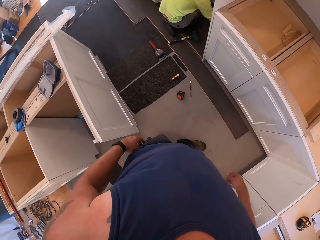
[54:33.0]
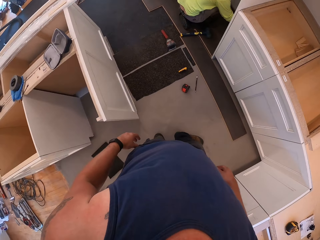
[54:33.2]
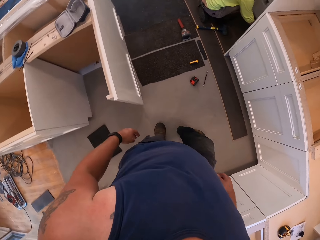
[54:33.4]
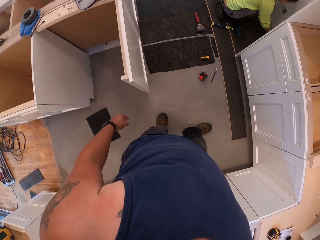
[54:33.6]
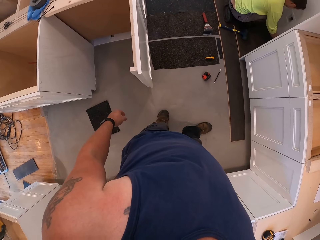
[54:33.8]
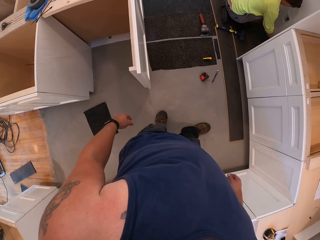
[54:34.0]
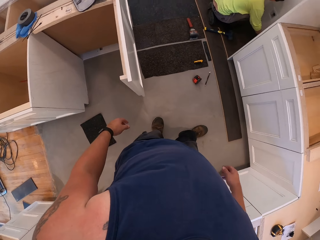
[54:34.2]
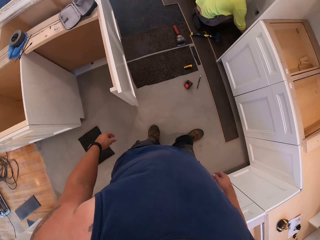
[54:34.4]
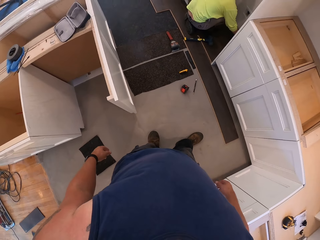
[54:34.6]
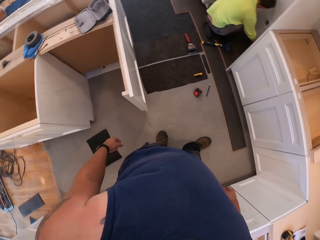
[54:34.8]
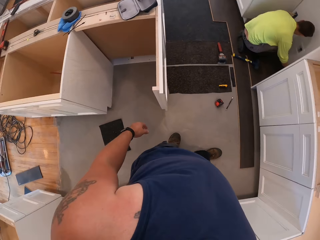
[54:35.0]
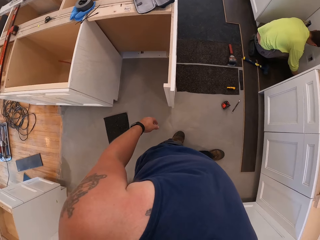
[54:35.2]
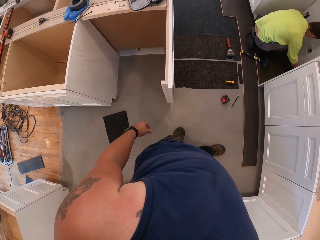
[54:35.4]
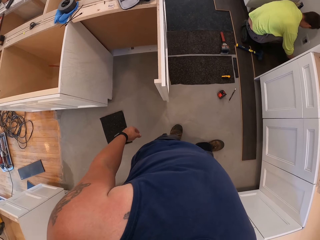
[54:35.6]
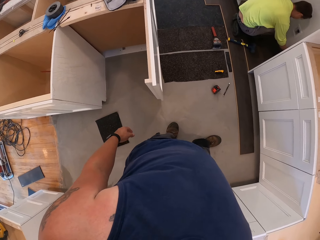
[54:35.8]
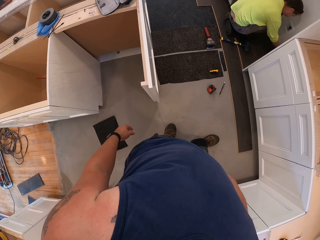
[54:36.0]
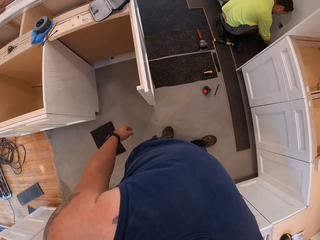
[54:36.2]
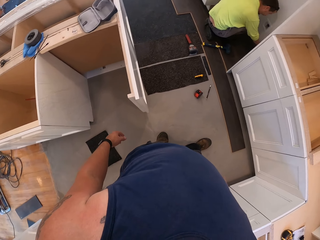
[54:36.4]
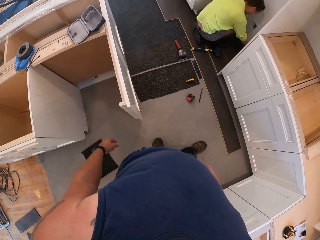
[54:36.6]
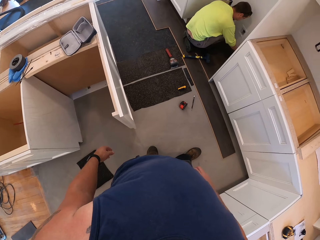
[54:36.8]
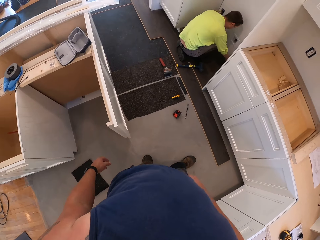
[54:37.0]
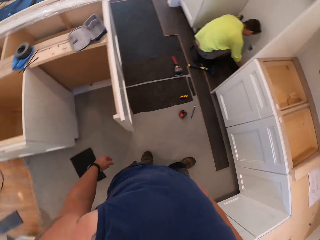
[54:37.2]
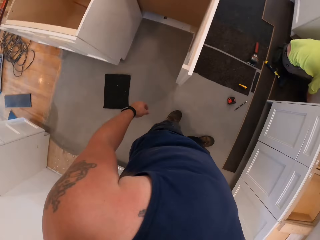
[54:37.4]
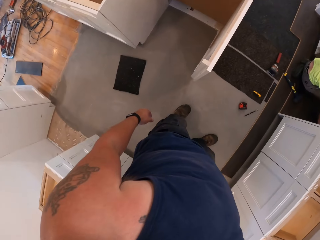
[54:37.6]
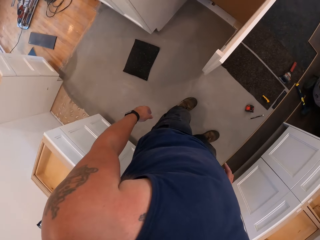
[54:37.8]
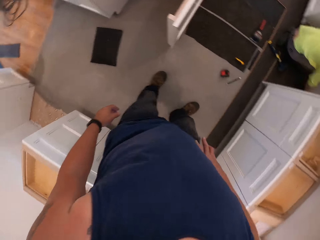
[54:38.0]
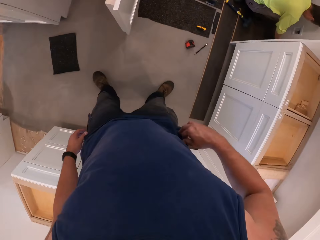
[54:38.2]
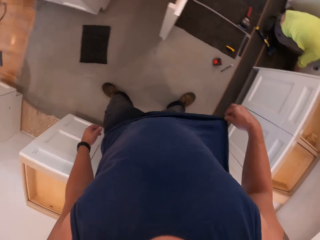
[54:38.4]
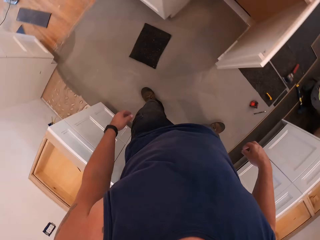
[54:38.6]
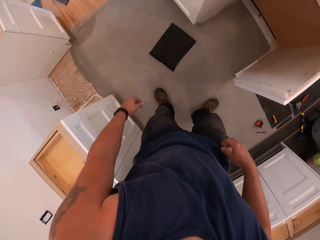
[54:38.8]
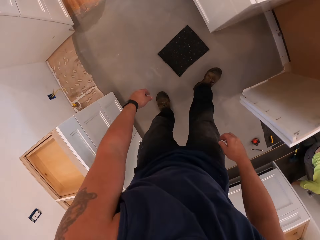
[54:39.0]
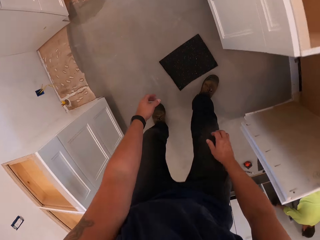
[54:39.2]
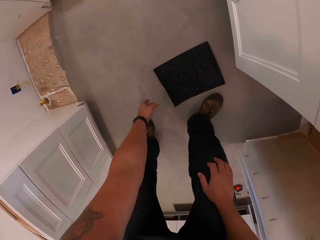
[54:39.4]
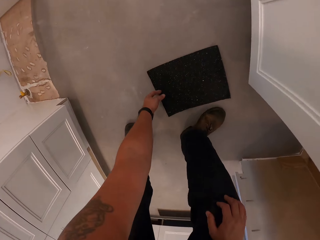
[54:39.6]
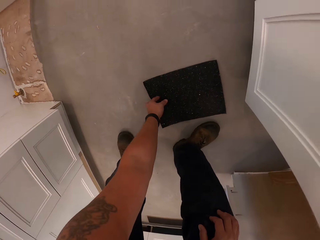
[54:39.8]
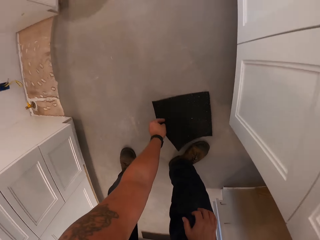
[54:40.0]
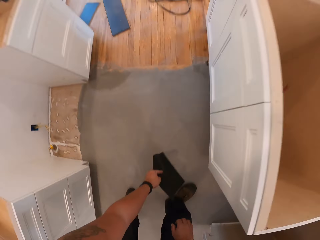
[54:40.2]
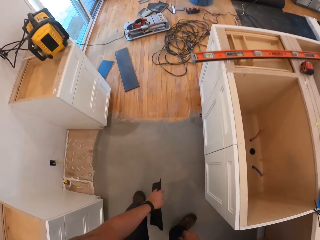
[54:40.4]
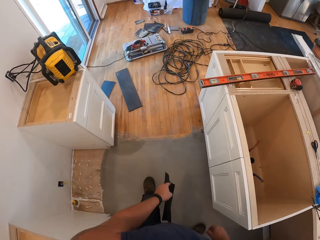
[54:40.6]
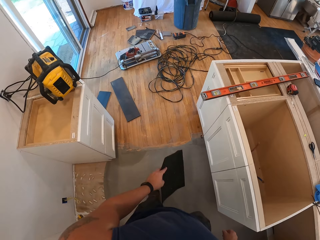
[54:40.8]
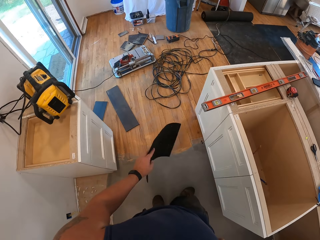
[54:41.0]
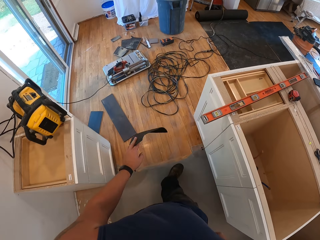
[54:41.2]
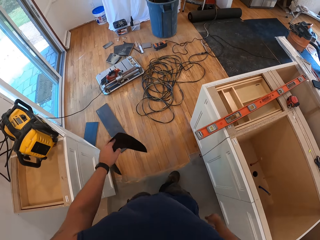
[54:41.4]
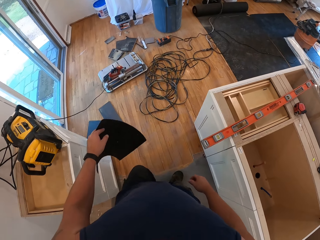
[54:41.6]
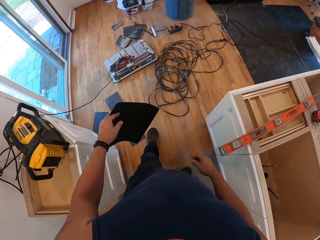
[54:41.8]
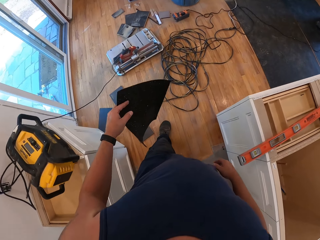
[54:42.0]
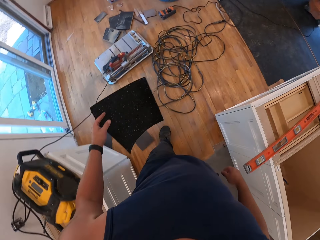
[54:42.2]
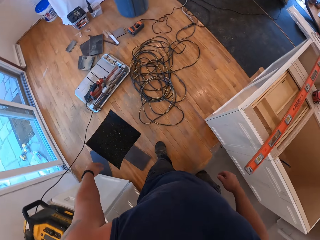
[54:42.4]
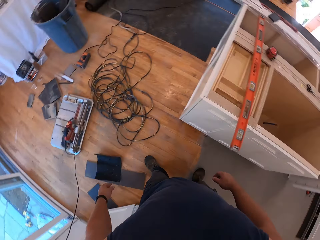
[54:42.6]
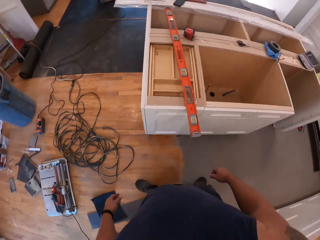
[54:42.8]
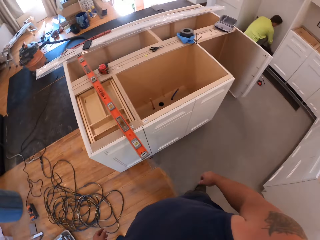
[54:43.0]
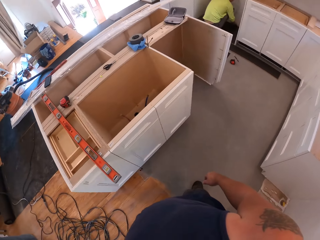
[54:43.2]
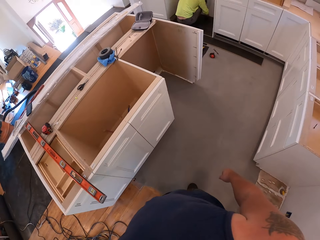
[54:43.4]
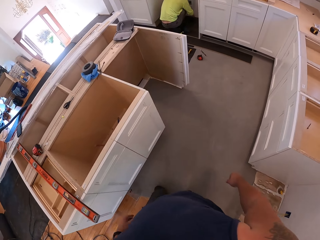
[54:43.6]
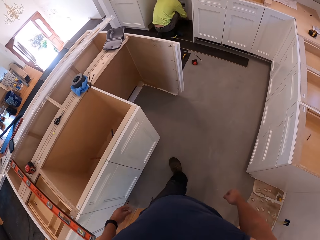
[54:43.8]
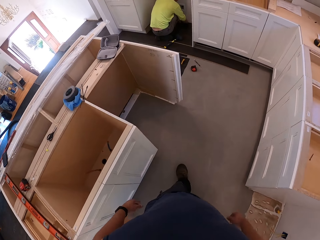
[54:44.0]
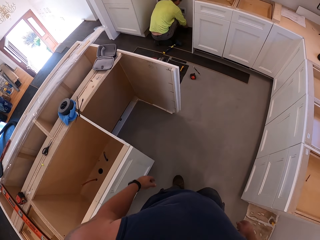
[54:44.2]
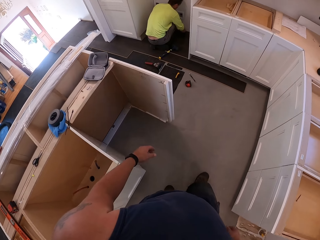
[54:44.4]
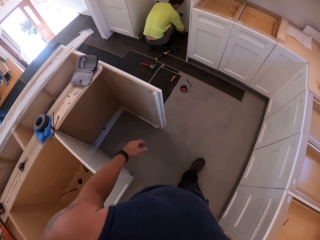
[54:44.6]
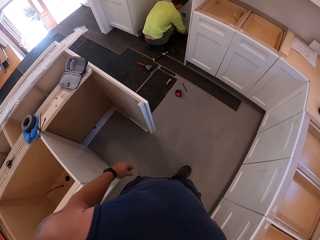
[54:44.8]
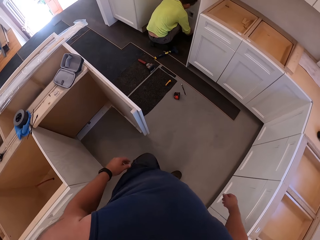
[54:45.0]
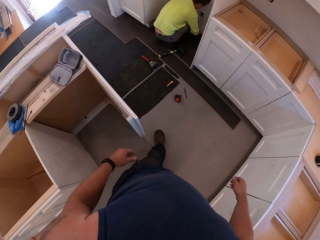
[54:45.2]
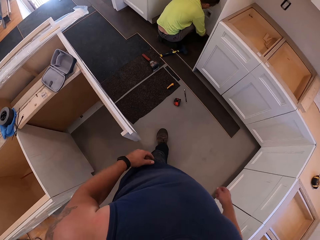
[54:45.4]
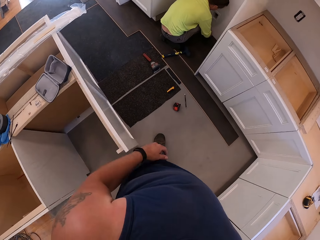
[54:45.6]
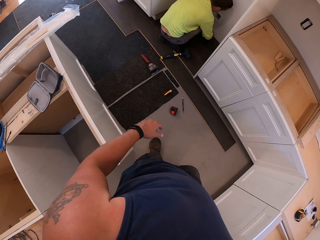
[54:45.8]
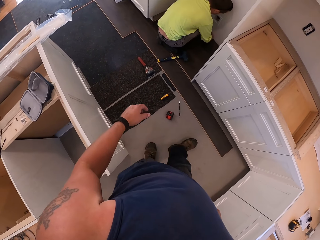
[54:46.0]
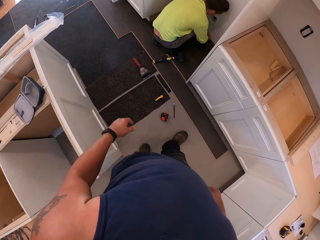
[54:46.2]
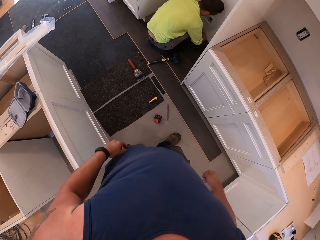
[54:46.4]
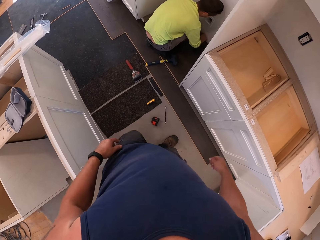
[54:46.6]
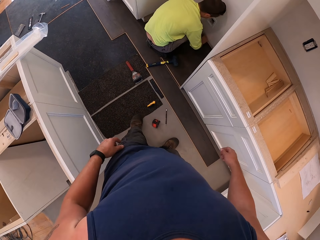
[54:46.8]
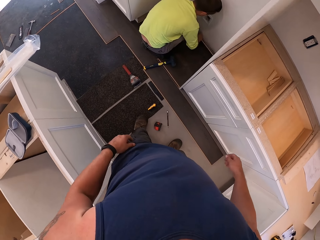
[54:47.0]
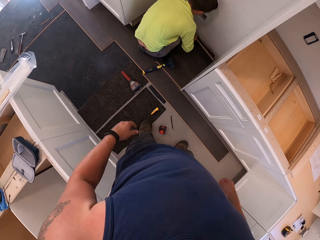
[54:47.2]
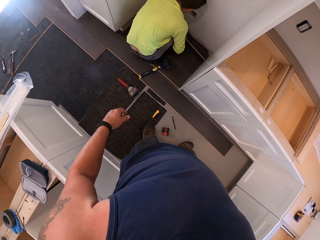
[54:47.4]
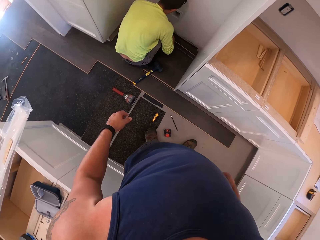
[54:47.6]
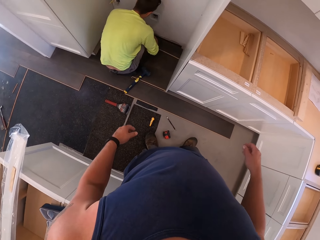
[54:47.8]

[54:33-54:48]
The worker fixes a plywood on the floor with his hands. The camera wearer stands at the room. He bends, picks up a small floor paper with his left hand from the floor, and walks away from the worker. He drops the small floor paper on the floor with his left hand. He walks towards the worker. The worker squats. The camera wearer walks in the room.

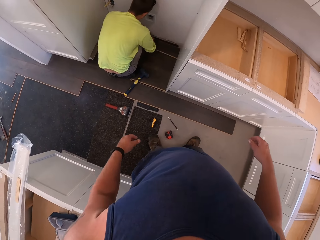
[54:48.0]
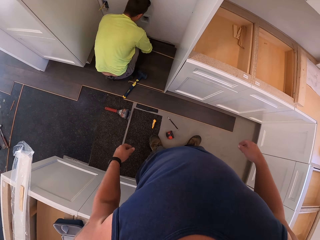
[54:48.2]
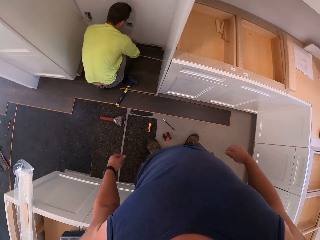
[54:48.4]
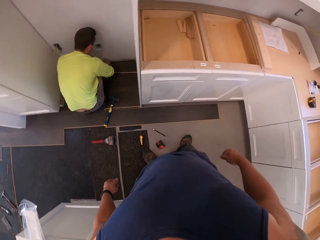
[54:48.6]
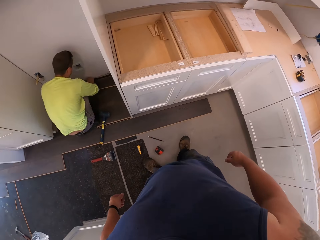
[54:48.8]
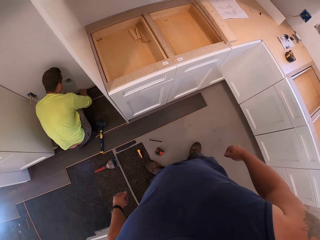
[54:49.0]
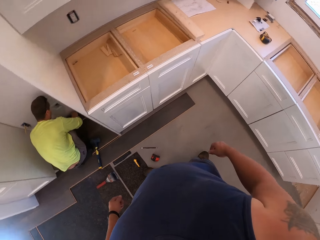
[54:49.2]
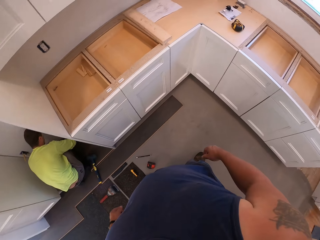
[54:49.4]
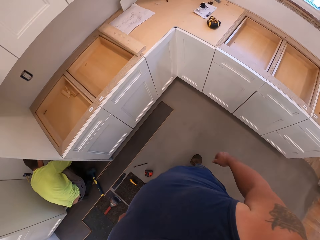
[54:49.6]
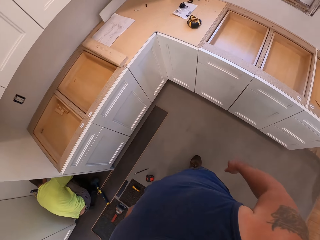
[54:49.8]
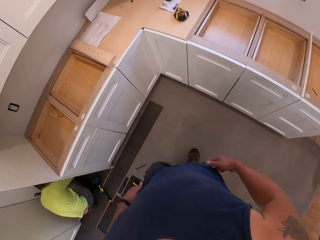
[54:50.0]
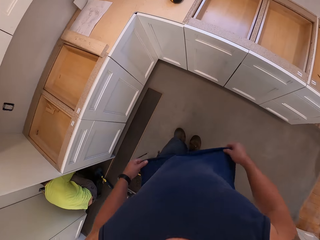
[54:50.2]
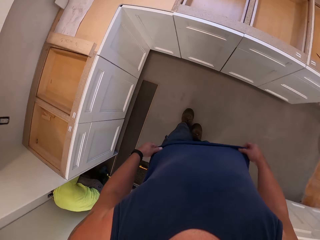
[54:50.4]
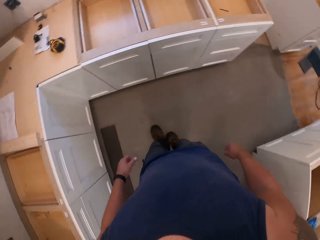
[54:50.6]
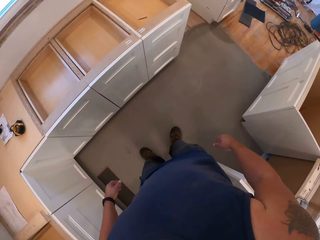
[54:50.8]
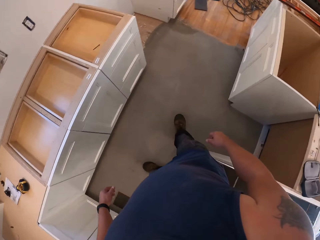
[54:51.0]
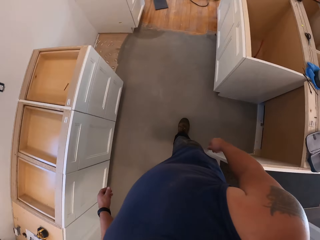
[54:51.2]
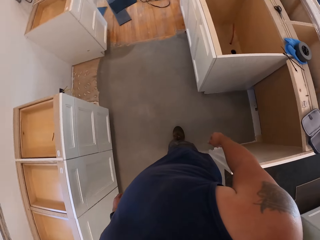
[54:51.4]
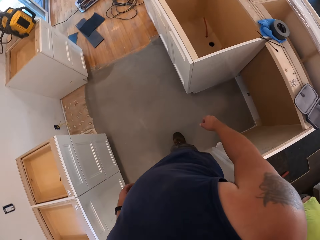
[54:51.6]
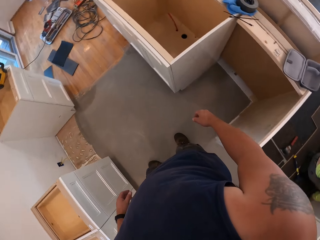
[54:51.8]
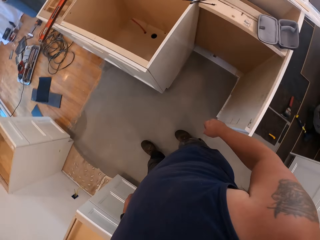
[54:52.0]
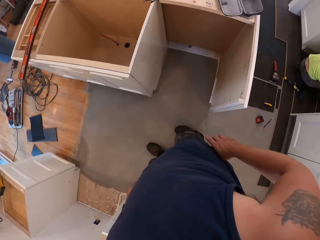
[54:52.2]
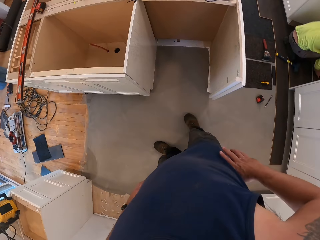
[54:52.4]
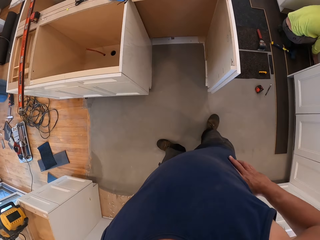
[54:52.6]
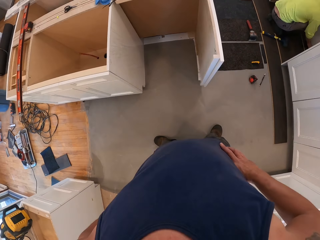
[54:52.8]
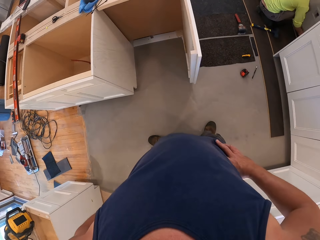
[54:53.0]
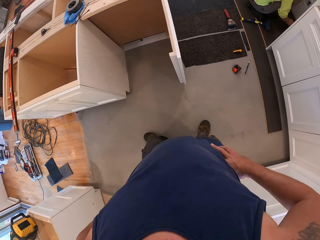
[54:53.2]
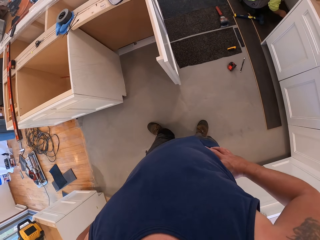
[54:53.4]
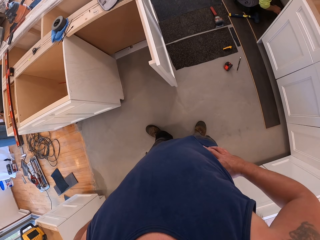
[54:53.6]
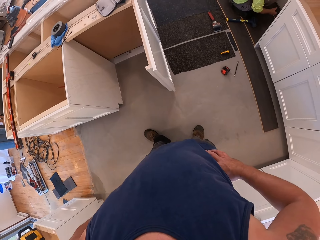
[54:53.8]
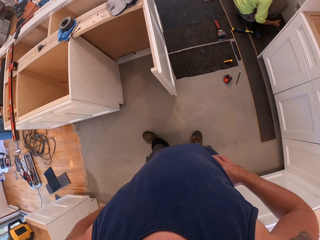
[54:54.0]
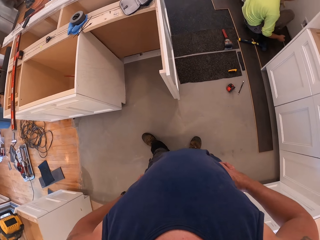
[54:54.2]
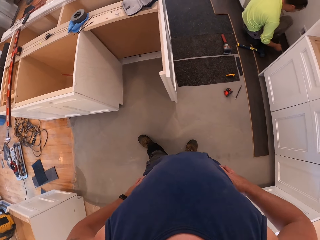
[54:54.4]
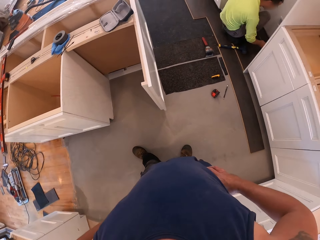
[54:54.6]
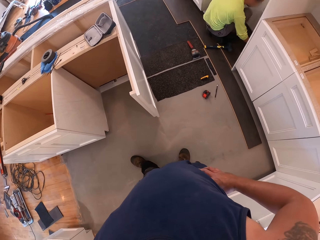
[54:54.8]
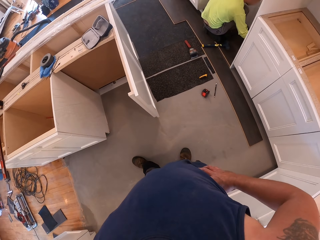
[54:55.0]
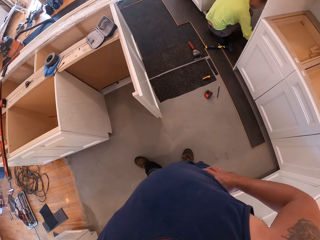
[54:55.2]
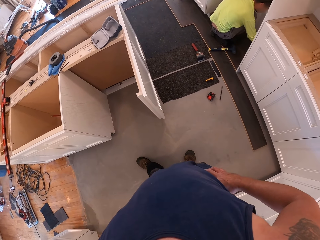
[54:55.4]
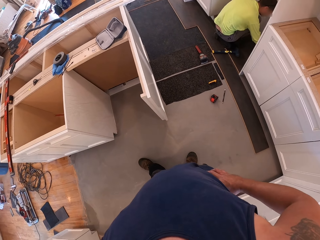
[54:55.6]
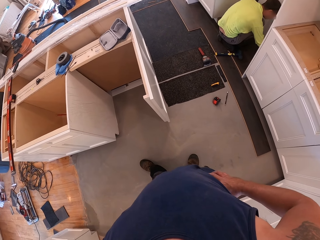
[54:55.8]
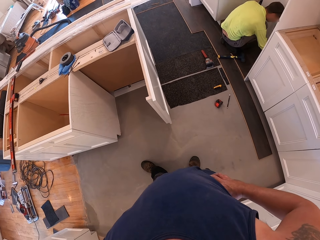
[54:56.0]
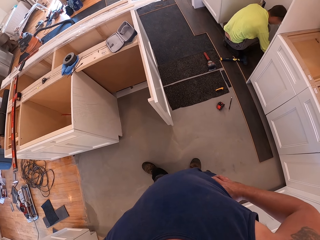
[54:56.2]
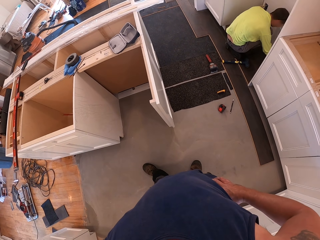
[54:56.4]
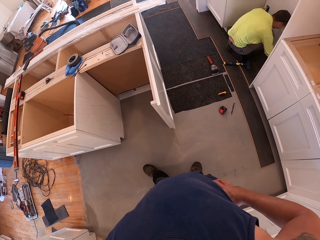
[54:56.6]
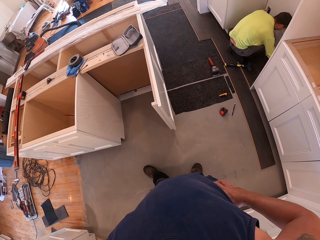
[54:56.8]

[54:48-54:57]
The camera wearer stands beside the worker.
